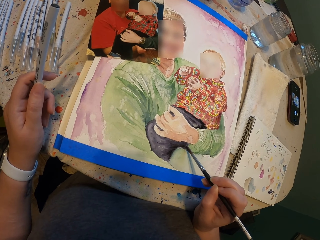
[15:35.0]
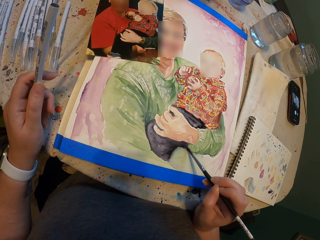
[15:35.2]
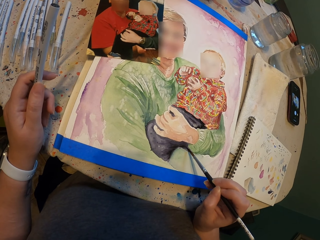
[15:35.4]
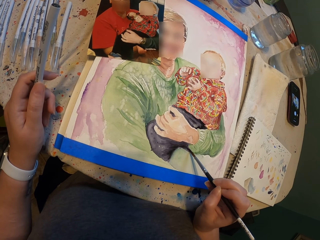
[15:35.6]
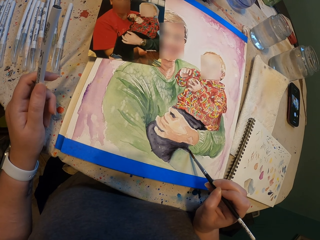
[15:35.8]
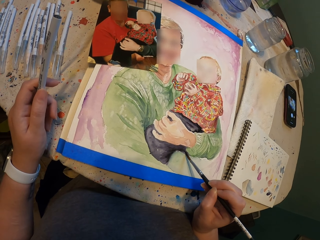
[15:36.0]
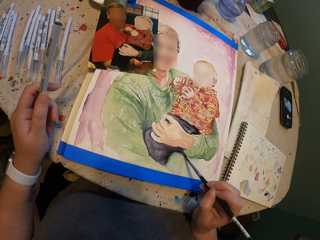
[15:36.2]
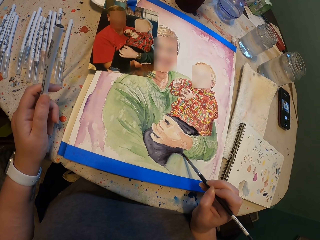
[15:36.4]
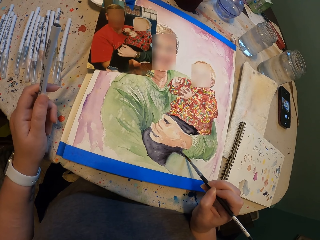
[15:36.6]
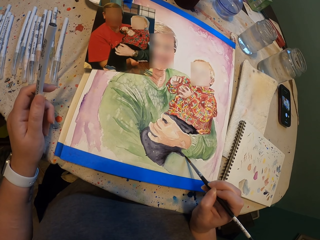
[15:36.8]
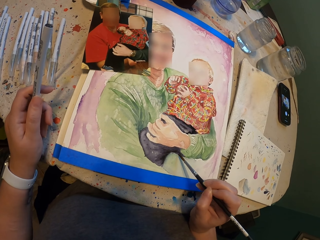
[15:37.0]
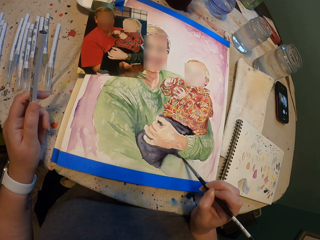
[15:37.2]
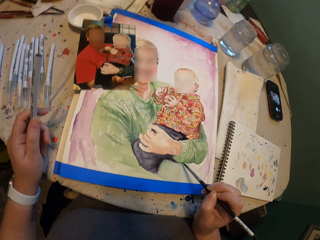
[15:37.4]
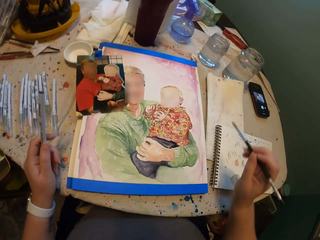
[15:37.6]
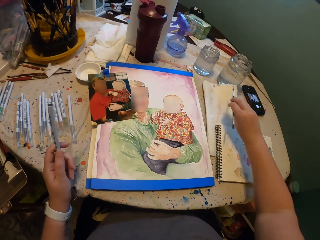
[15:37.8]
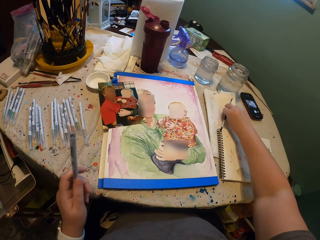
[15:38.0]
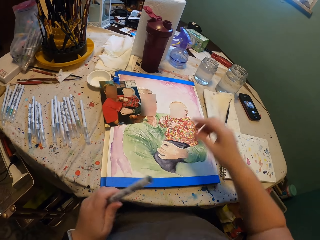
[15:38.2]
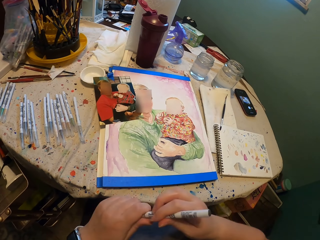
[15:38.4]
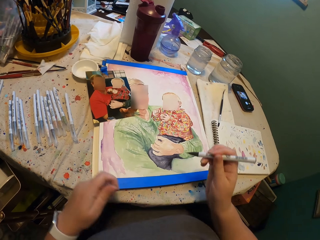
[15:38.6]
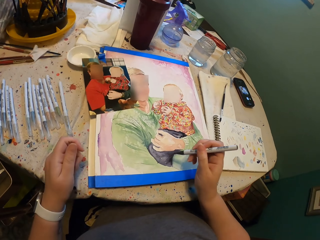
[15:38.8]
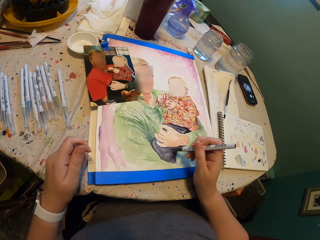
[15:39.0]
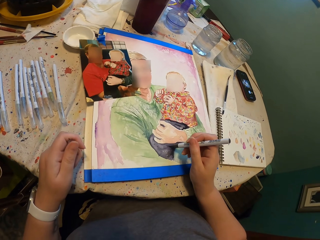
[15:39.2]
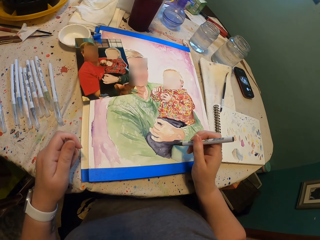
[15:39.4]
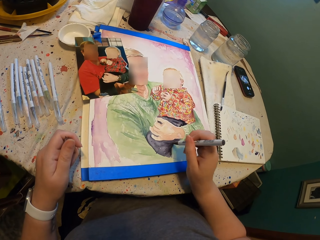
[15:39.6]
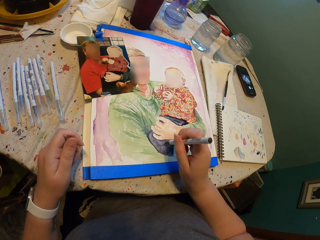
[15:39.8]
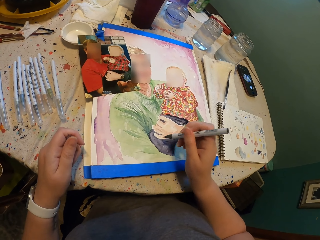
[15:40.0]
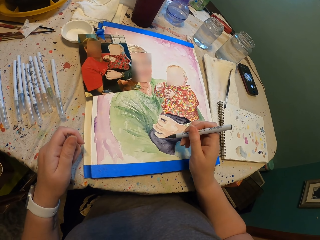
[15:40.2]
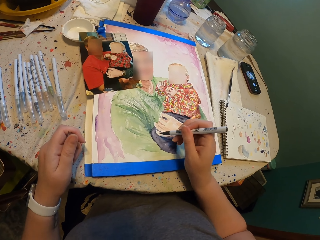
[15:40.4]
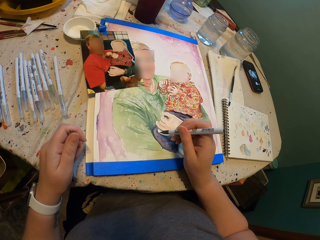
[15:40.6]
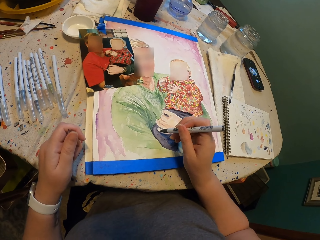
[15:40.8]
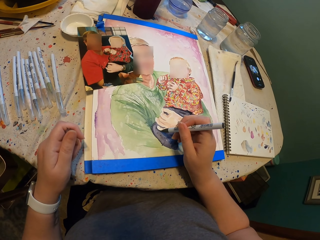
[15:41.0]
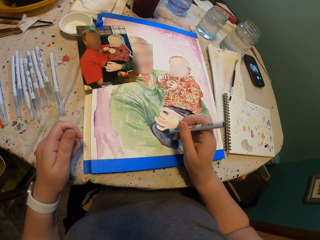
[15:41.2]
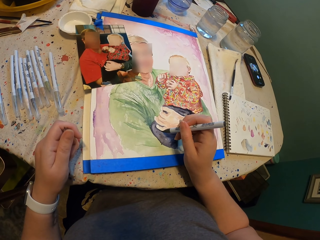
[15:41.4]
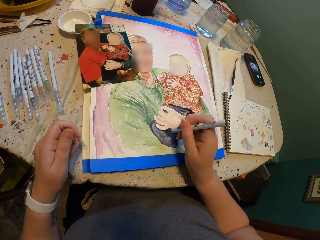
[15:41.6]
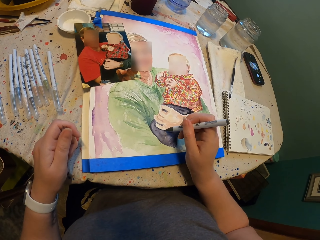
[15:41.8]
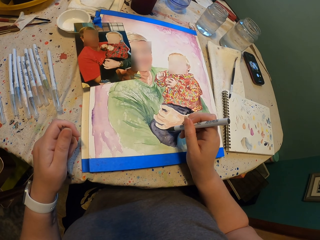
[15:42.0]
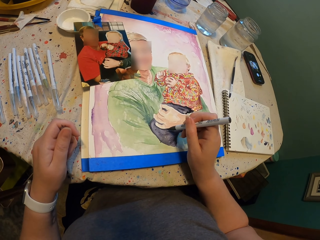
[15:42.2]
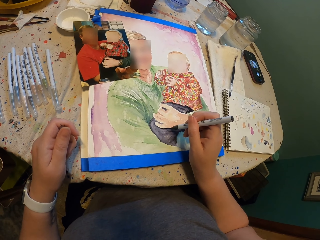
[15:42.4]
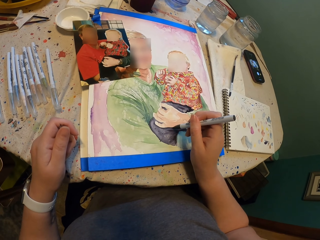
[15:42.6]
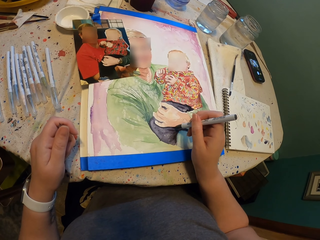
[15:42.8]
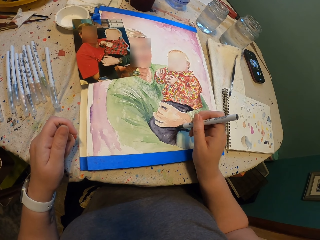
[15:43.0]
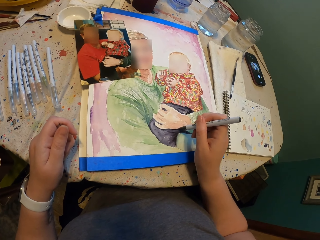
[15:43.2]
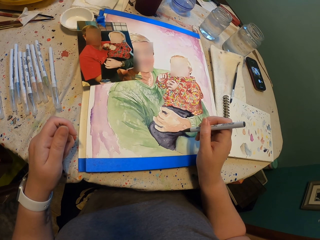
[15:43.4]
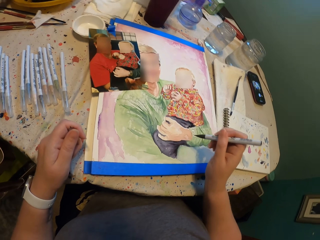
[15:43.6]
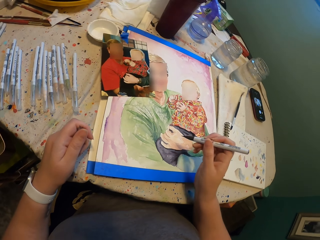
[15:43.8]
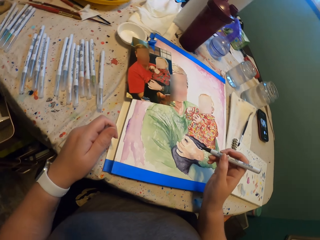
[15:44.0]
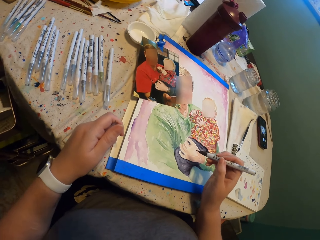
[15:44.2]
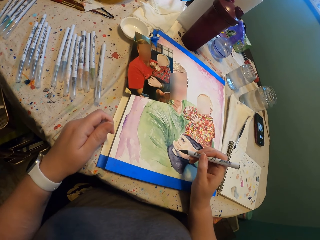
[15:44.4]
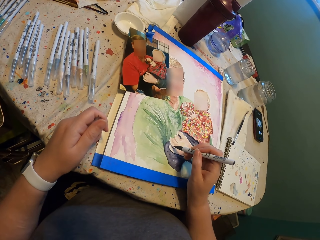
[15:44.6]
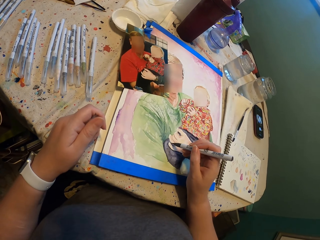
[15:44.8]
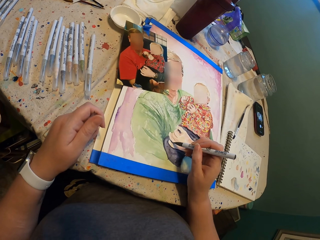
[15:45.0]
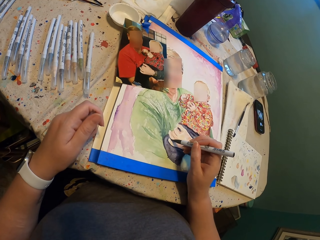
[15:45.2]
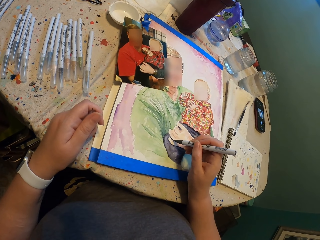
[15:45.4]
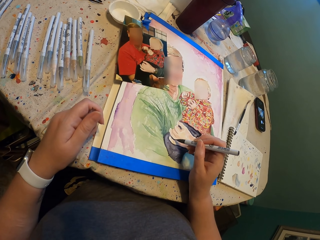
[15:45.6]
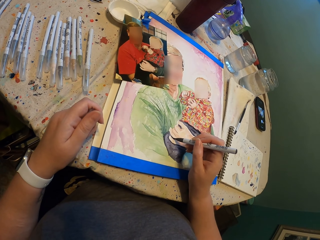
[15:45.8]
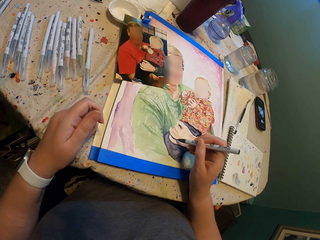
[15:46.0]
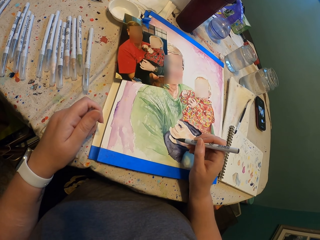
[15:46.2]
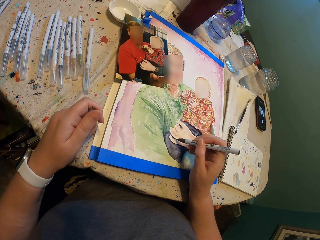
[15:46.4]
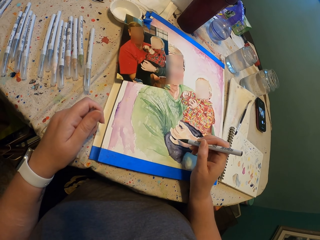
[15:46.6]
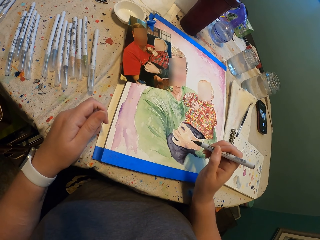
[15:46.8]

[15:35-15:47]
The camera wearer places the paint brush on the cloth. They remove the pen cap from the pen. They draw on the portrait.

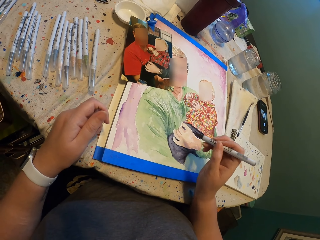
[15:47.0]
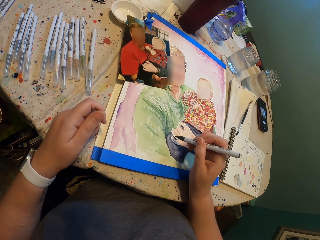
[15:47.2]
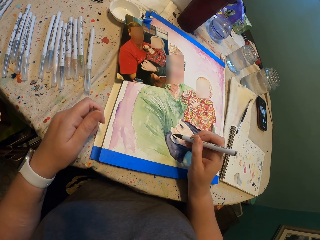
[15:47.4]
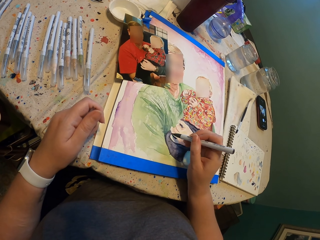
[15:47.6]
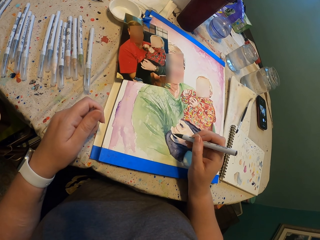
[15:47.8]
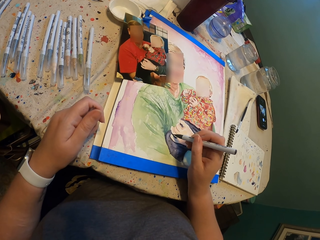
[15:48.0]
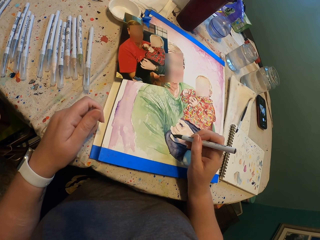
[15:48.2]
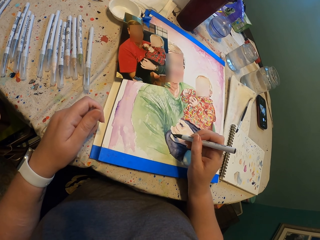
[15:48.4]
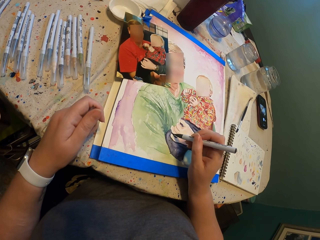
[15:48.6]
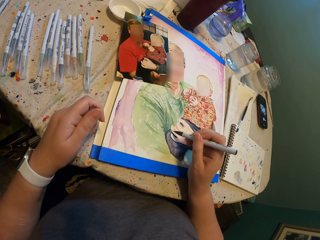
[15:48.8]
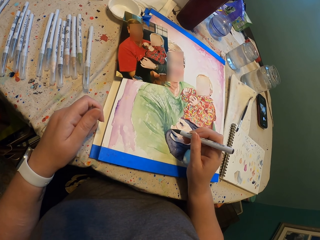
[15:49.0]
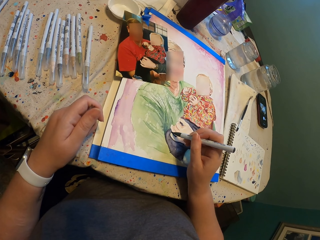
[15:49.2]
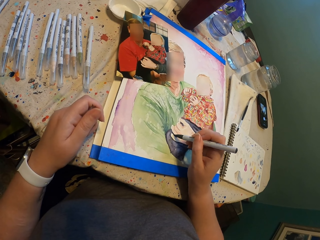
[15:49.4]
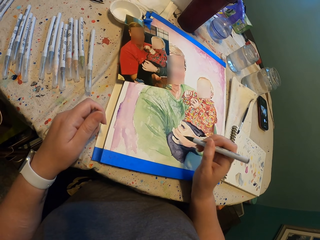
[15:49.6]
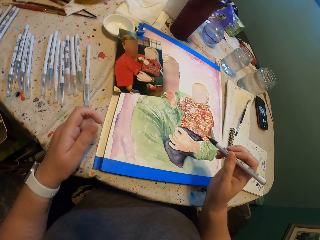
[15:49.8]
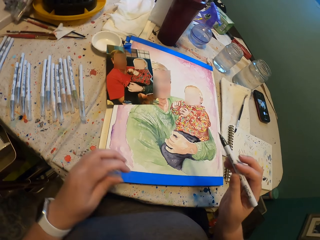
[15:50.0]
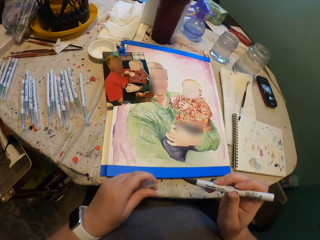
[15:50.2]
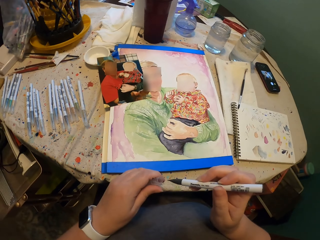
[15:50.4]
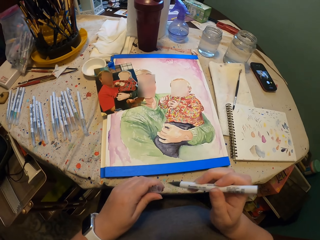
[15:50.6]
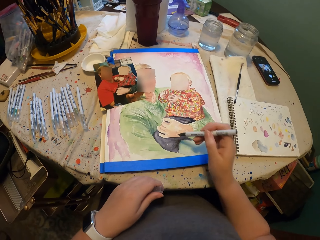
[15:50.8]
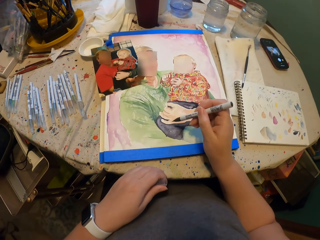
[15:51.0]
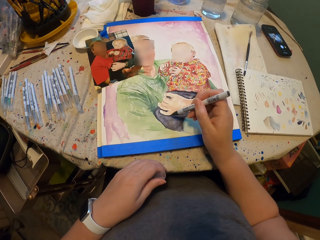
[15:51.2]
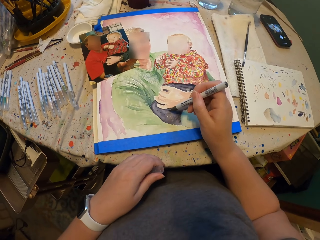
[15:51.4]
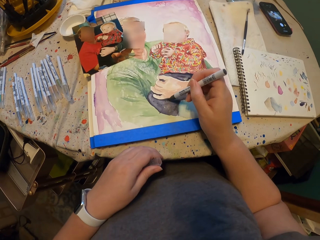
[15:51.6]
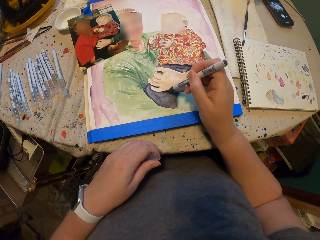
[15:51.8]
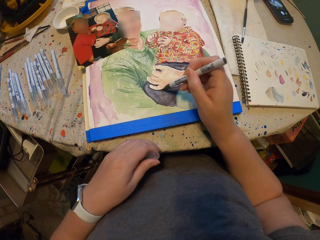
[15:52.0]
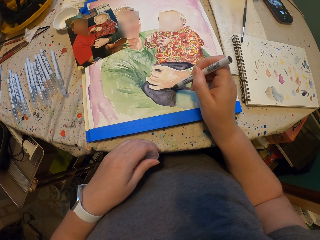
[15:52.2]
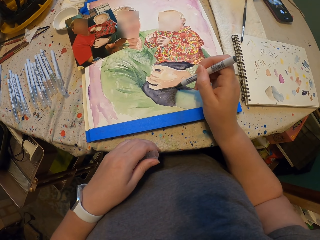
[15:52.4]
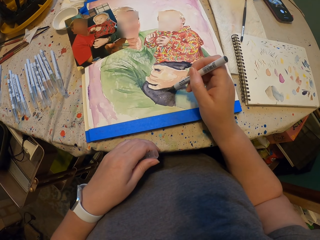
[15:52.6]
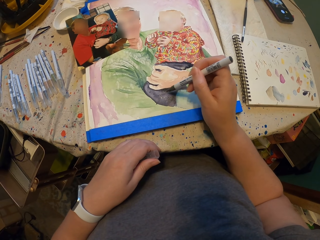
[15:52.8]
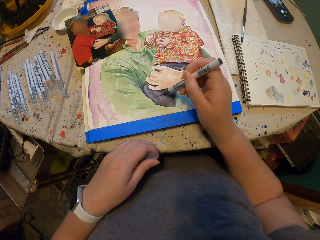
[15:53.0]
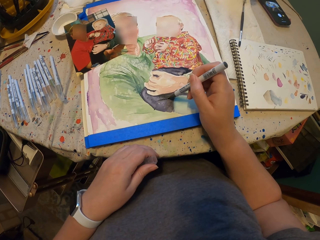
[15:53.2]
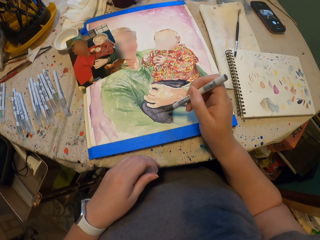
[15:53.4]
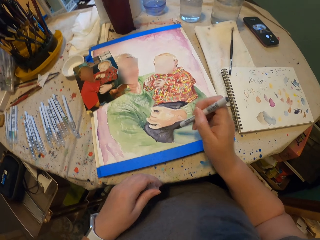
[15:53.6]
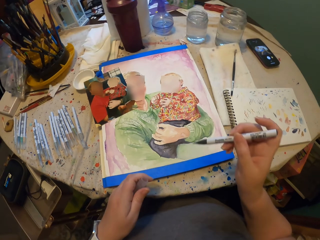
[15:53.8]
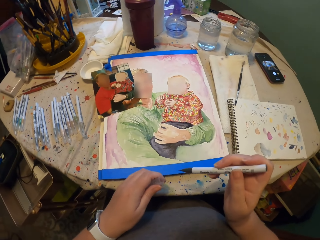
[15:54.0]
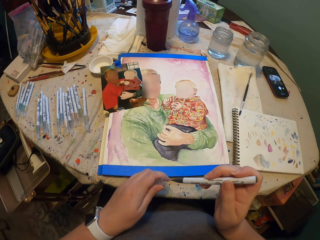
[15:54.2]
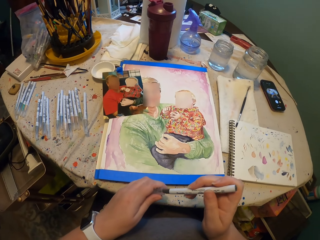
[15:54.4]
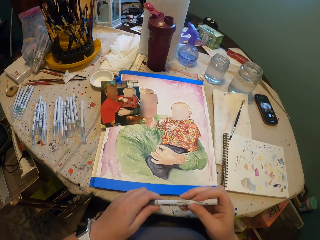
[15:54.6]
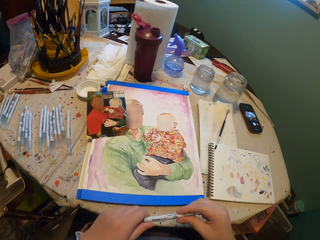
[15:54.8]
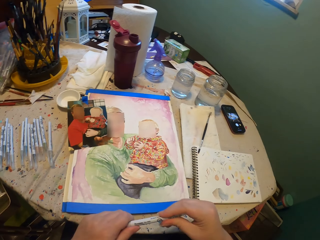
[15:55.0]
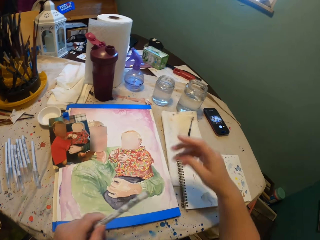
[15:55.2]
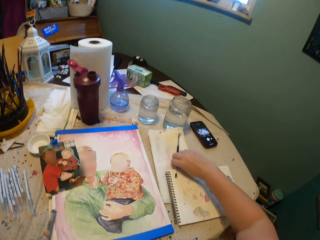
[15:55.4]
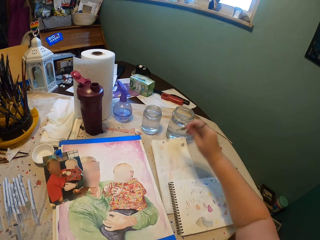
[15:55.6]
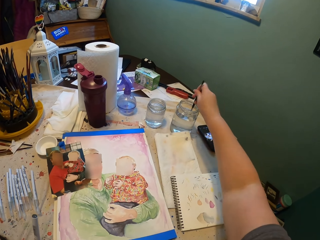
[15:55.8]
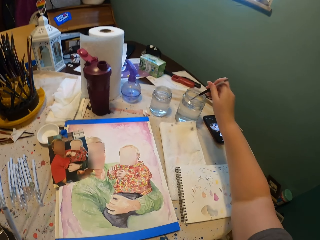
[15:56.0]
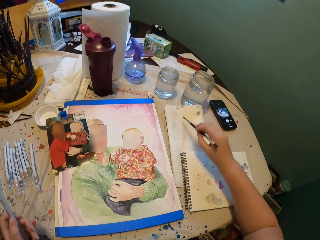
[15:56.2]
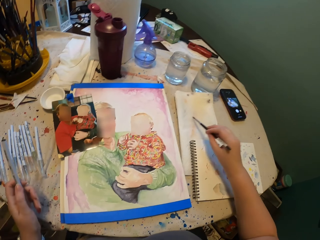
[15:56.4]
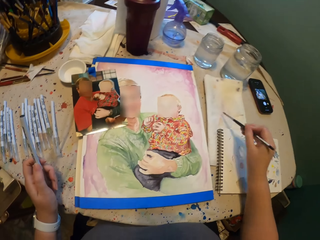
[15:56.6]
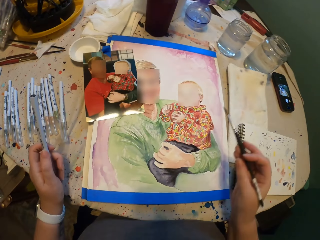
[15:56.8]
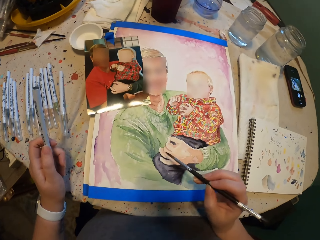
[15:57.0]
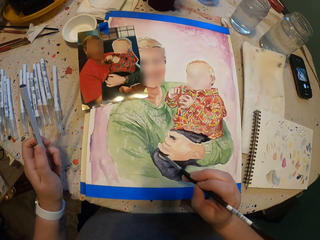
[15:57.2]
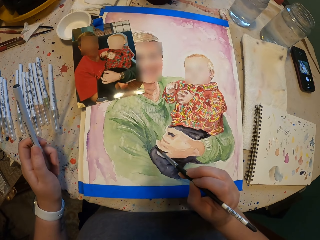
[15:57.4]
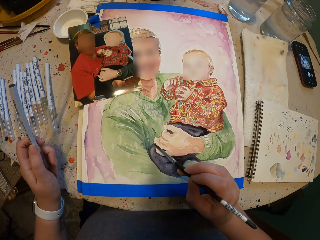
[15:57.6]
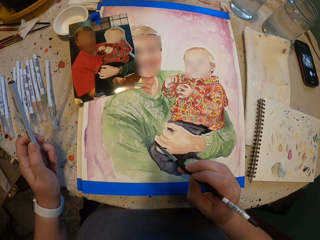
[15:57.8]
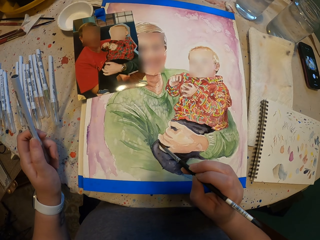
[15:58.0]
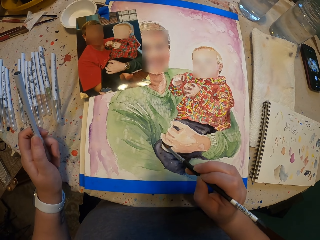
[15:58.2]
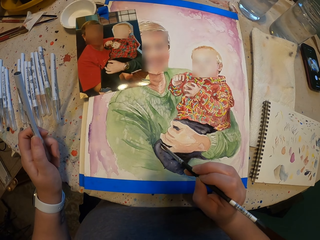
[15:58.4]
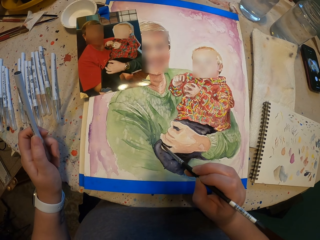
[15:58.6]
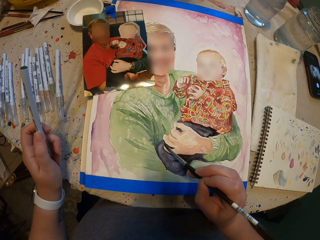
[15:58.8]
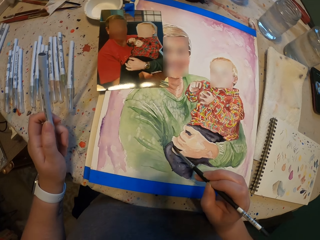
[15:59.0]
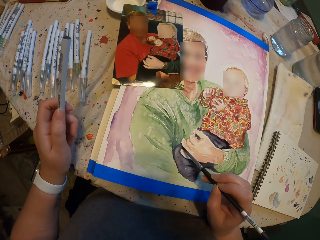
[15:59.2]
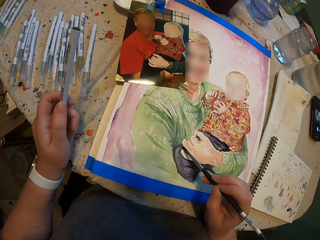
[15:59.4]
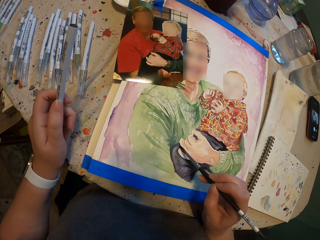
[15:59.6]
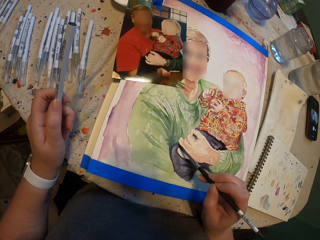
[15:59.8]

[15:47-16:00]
The camera wearer covers the pen with the pen cap. They pick up the paint brush, dip the paint brush in the water can and wipe the paint brush on the cloth. They draw on the portrait.
